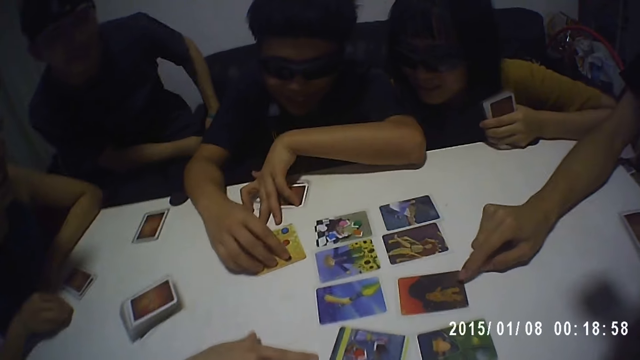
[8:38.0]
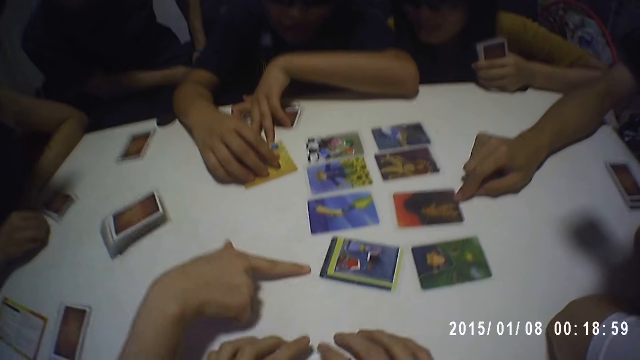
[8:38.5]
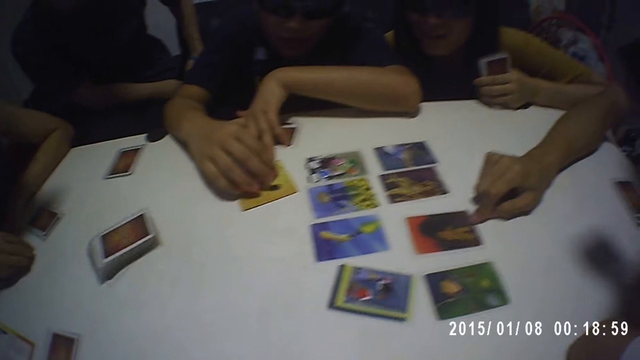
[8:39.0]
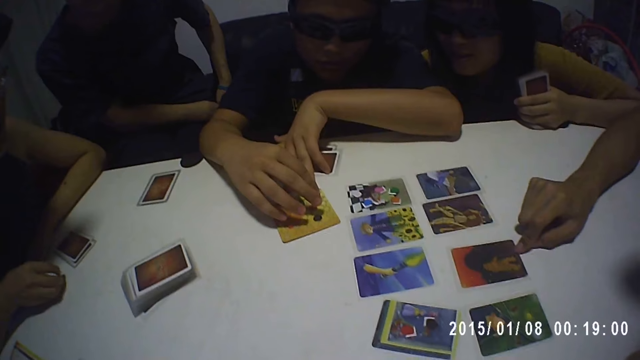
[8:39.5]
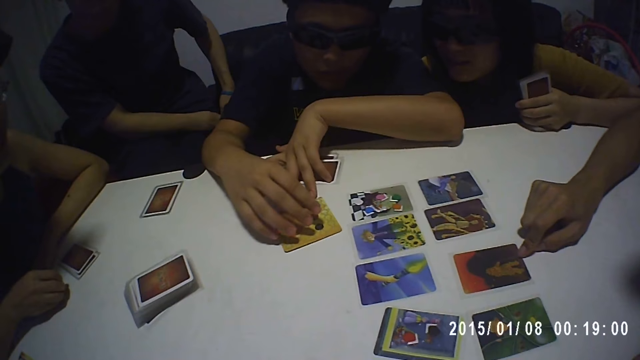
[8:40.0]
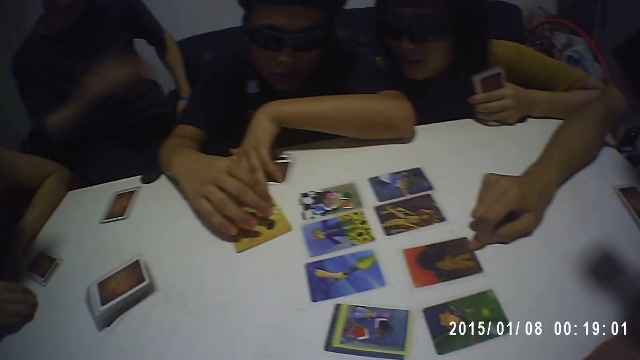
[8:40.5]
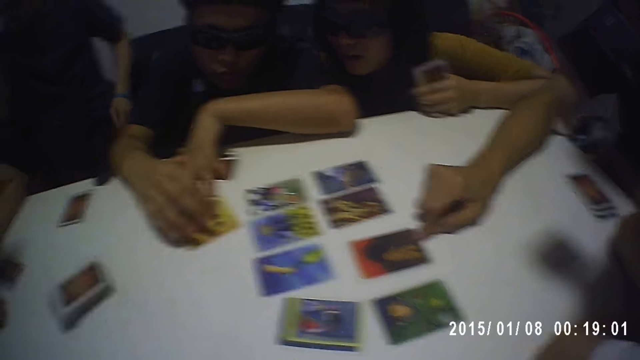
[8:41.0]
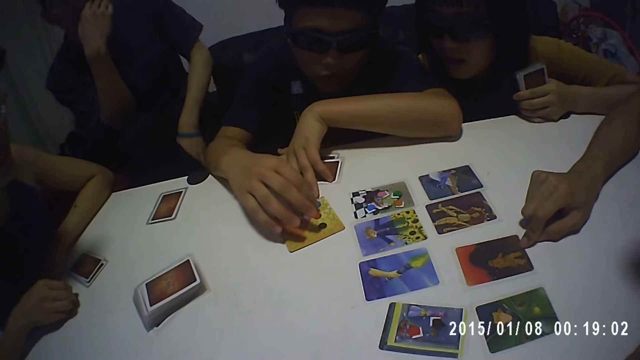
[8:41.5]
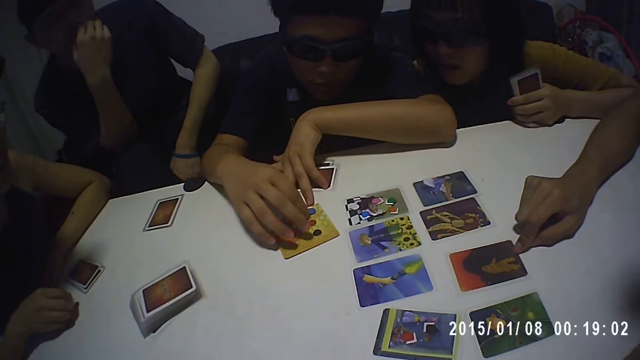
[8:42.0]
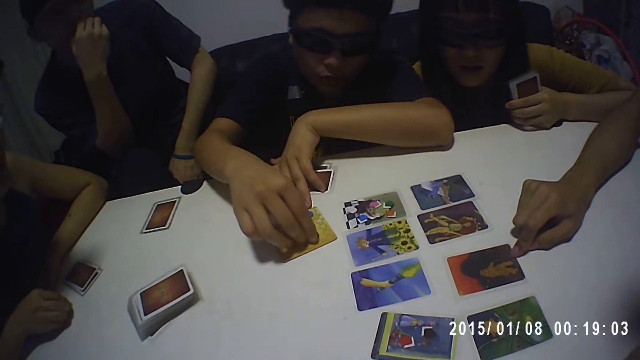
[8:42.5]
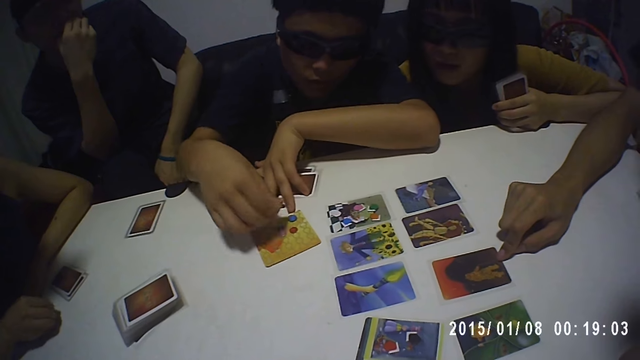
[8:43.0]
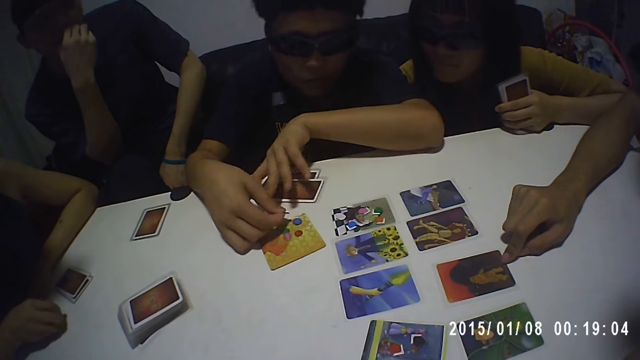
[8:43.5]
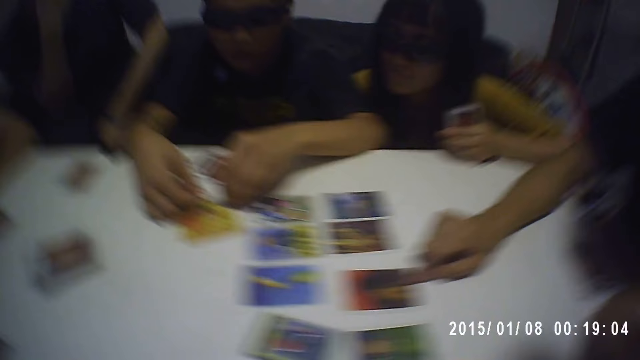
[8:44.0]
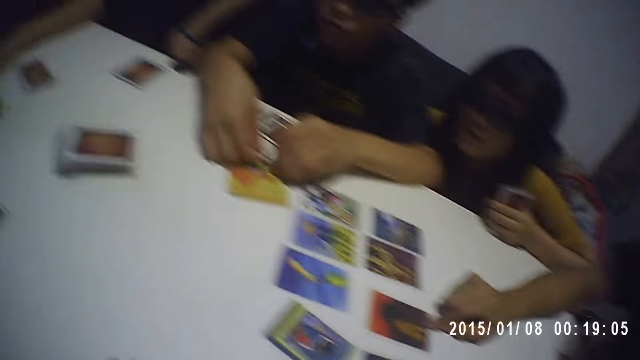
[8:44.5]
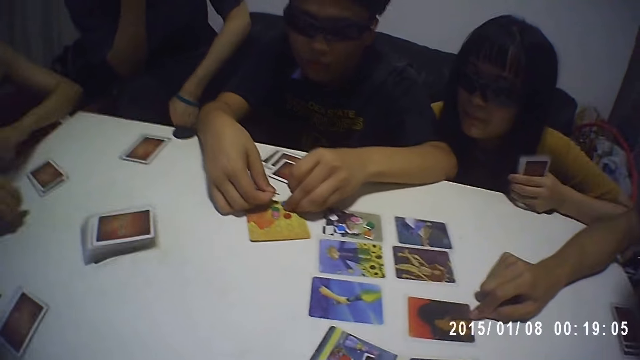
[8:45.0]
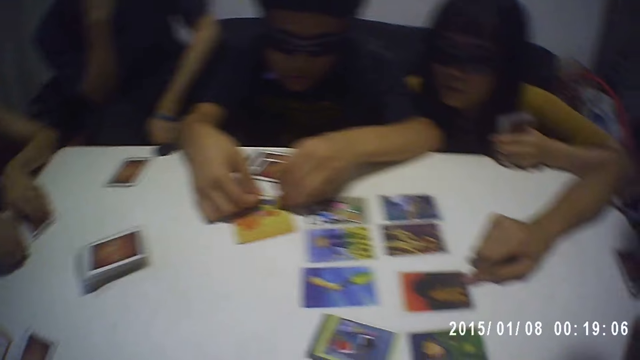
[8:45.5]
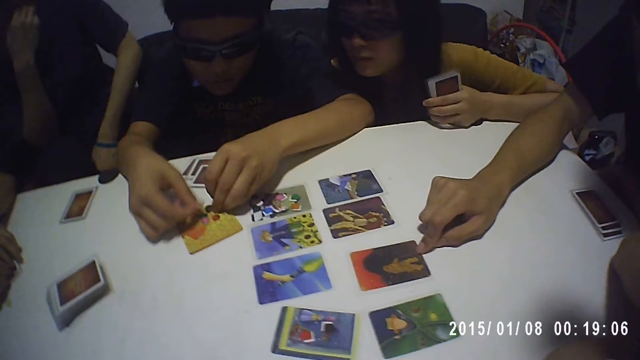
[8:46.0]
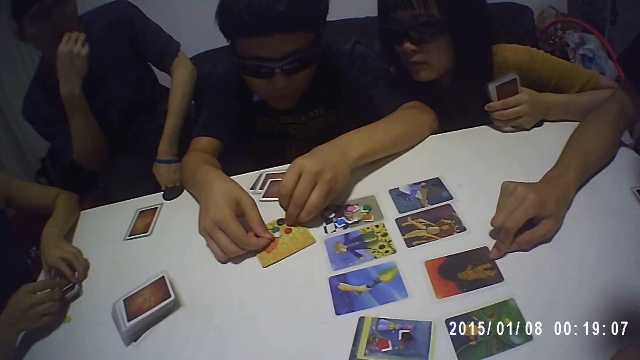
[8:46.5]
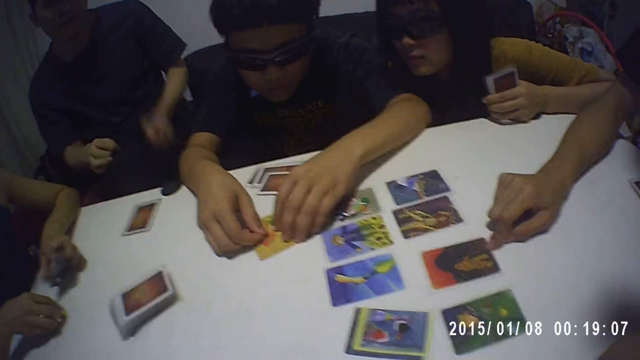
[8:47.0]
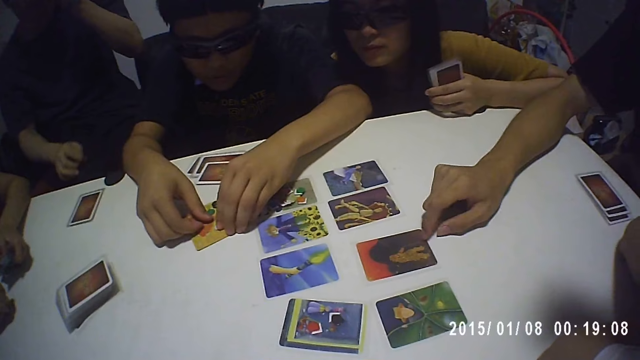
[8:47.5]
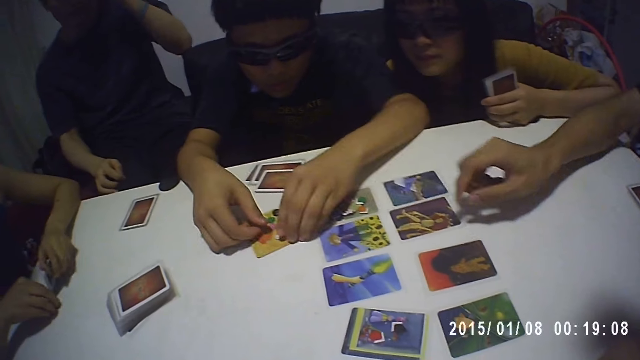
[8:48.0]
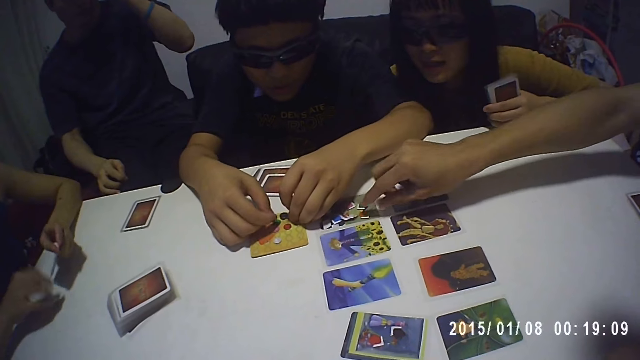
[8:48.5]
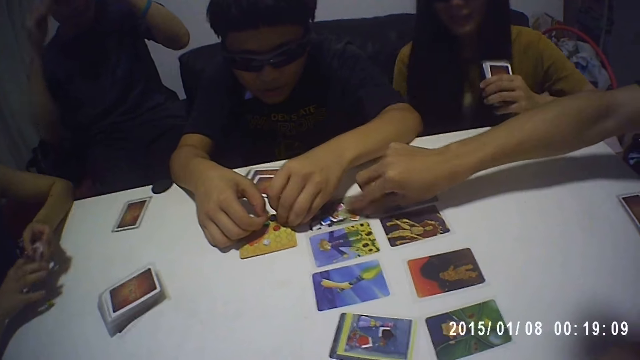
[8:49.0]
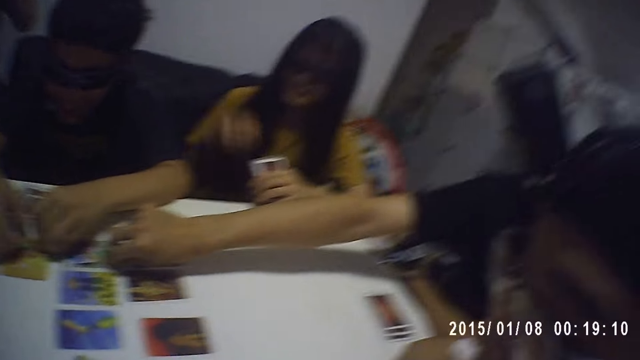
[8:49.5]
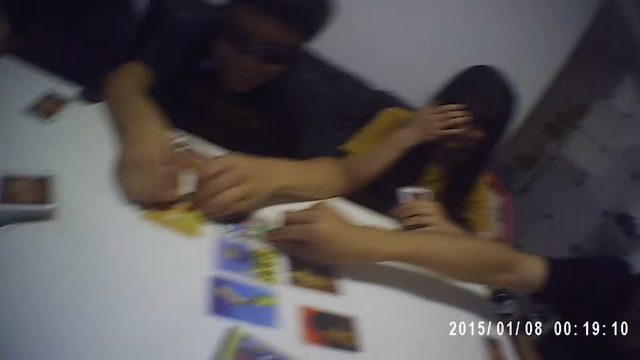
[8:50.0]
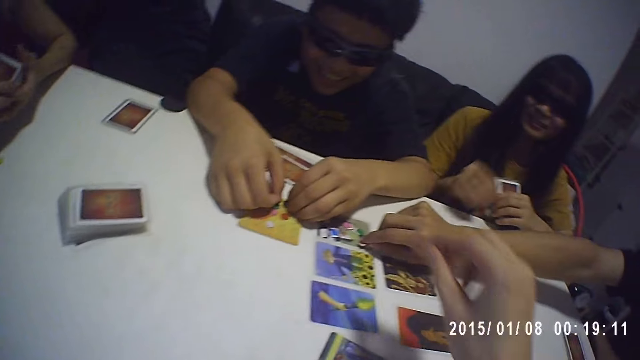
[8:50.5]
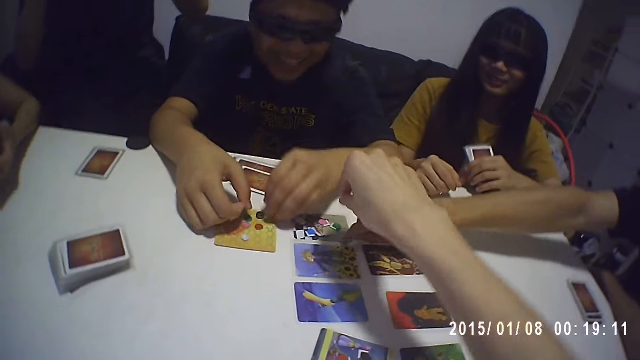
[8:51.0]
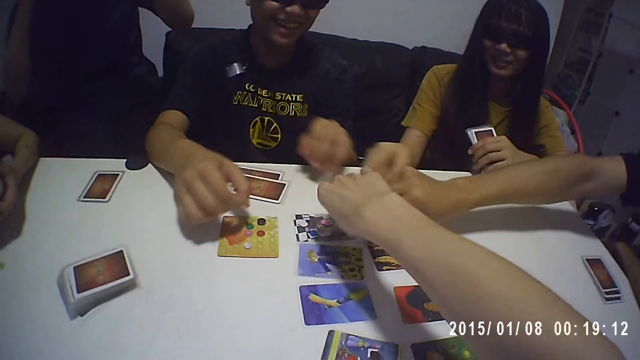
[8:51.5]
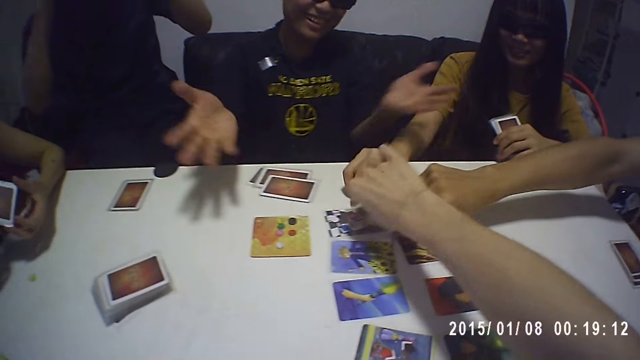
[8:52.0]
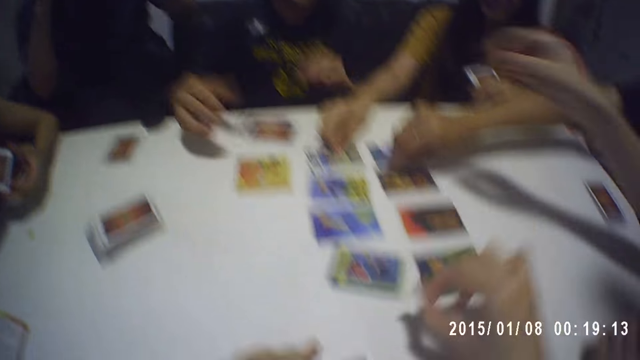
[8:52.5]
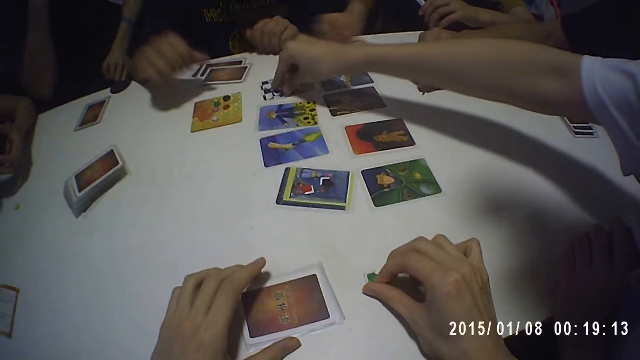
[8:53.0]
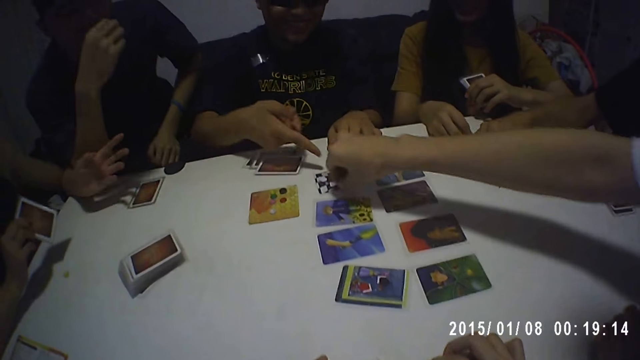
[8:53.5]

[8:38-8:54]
The camera wearer looks down. A man moves checkers on the card. The man picks something with the right hand. The camera wearer looks sideways. They pick up the checker with the right hand. They place the checker on the table.

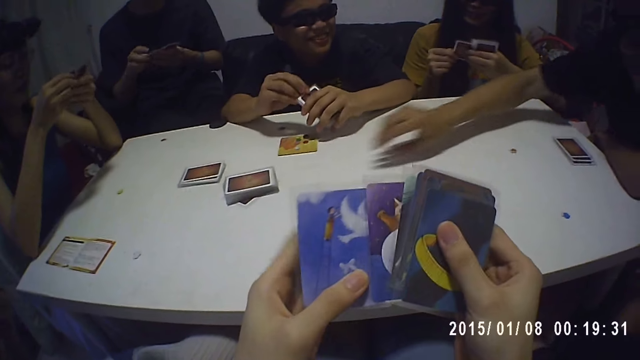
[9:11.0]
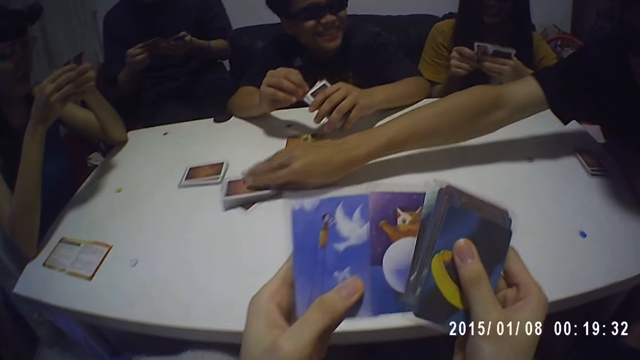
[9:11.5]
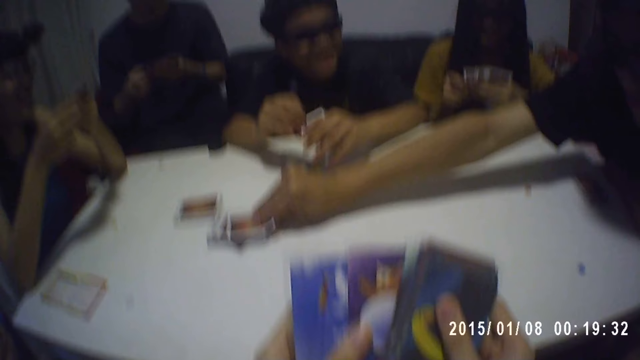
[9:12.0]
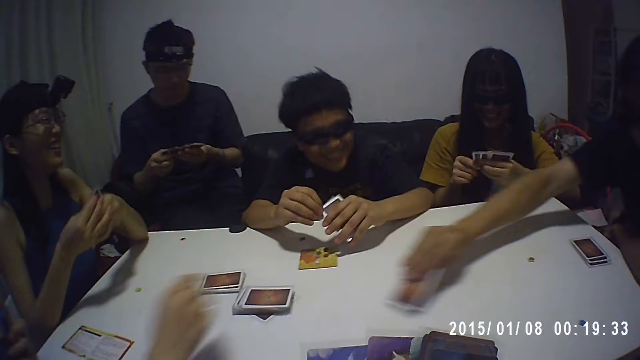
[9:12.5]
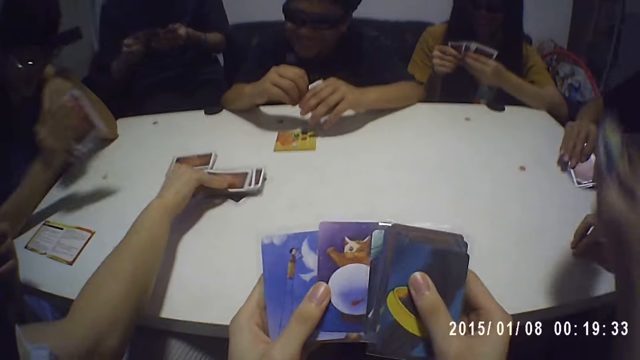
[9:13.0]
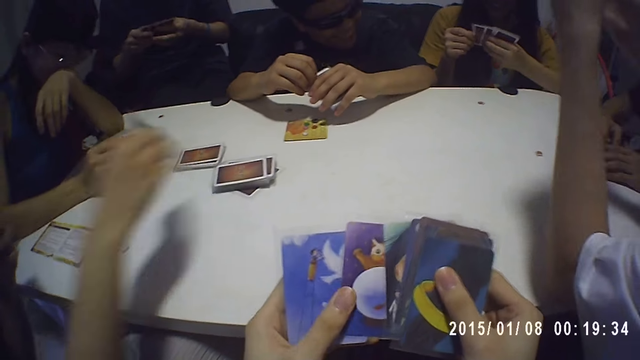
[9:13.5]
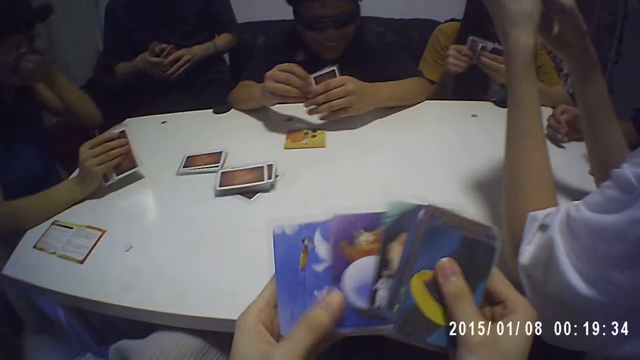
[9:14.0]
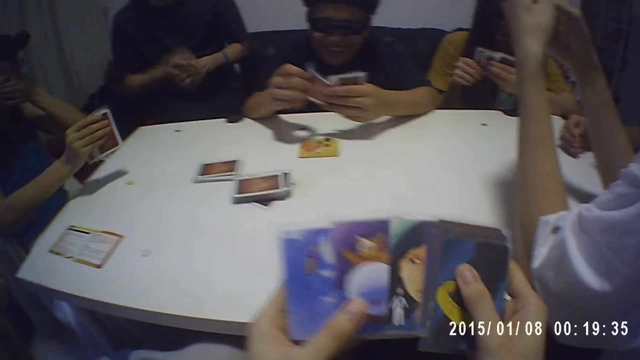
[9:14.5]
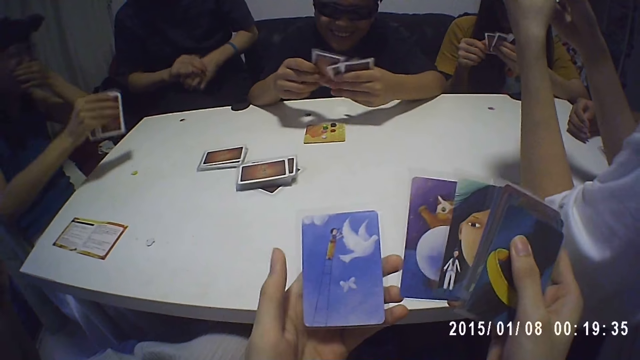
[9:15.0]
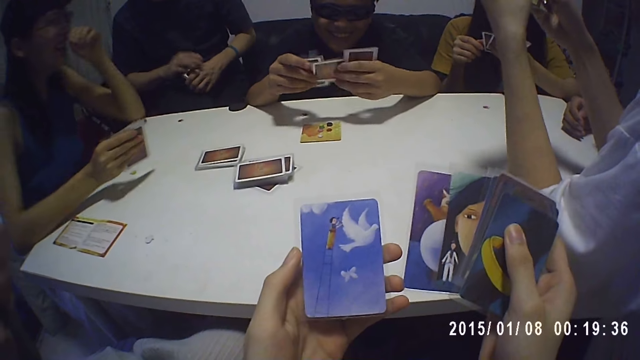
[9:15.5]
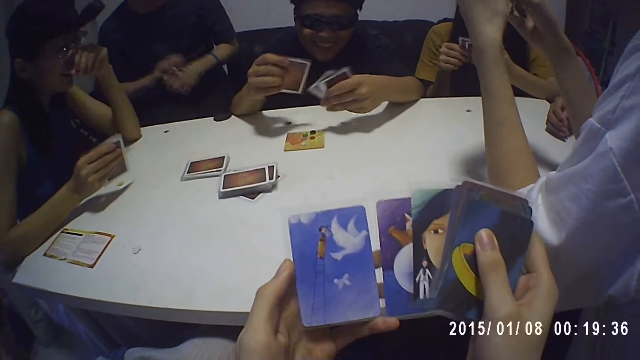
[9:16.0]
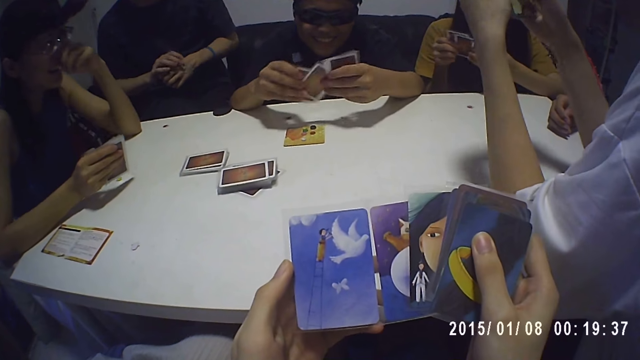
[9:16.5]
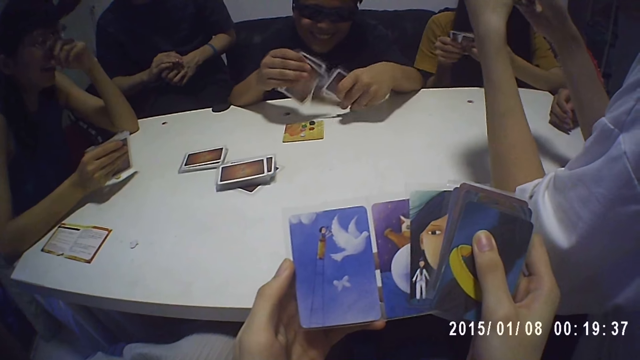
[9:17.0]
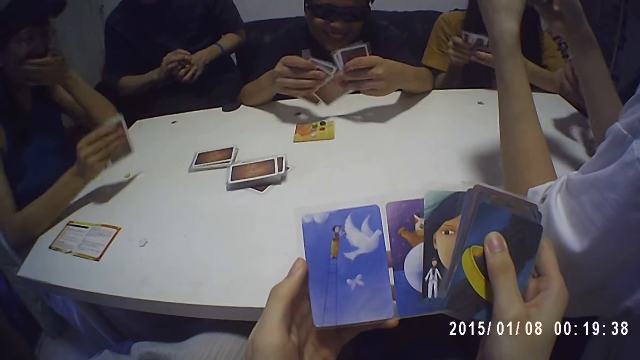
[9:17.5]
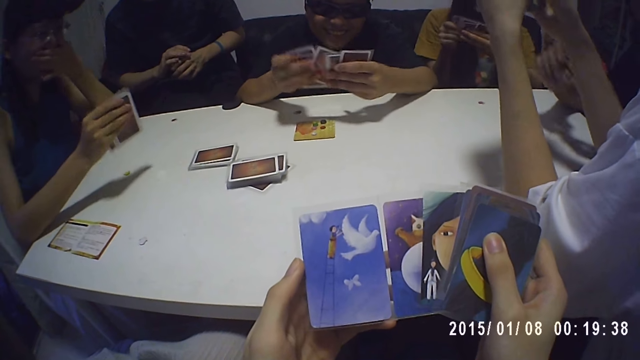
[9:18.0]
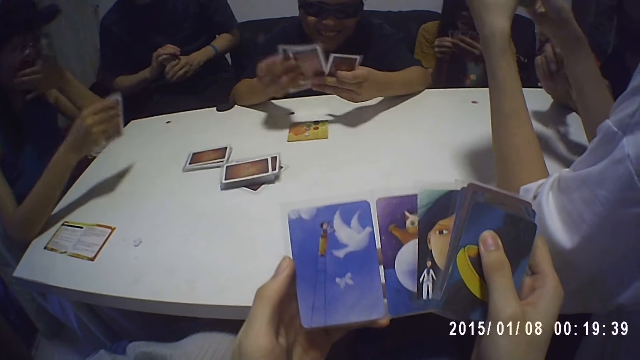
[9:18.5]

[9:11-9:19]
The camera wearer arranges cards with both hands. A man picks some cards from the table with his hands.
